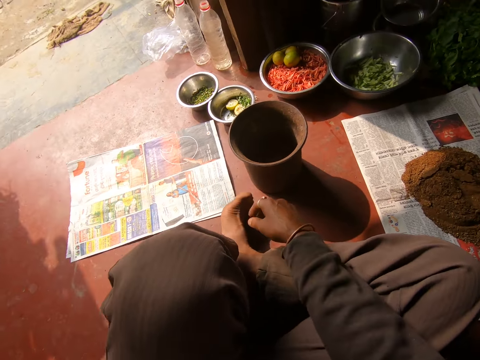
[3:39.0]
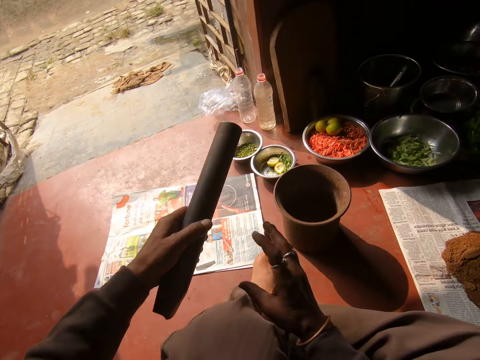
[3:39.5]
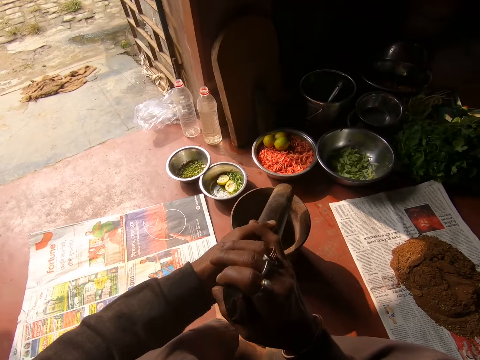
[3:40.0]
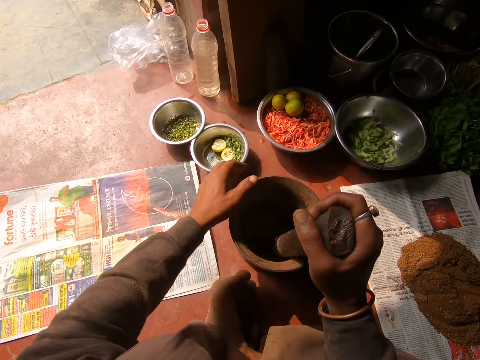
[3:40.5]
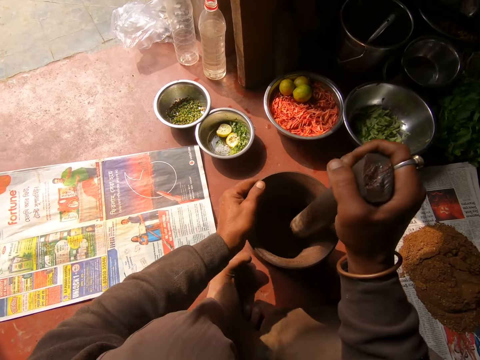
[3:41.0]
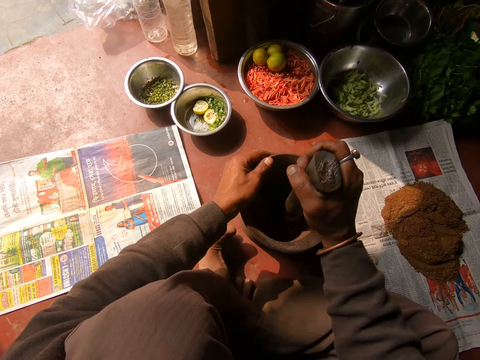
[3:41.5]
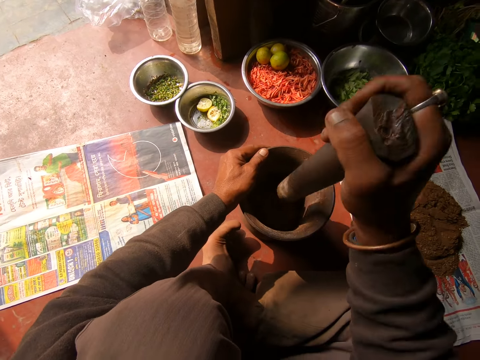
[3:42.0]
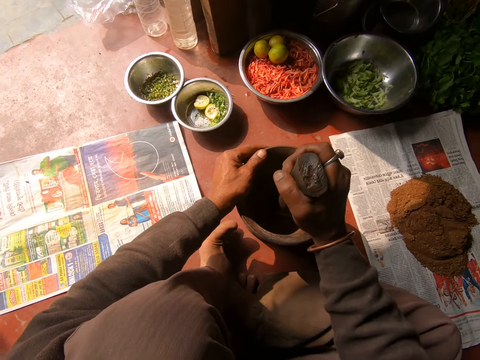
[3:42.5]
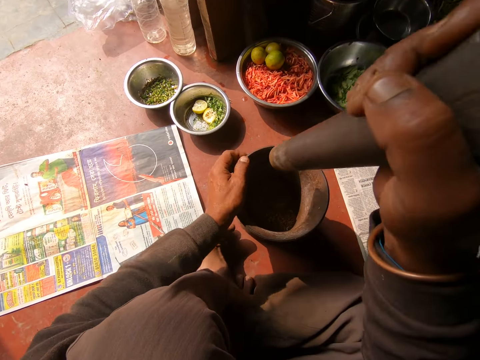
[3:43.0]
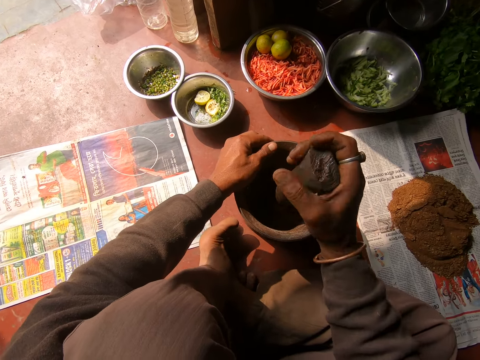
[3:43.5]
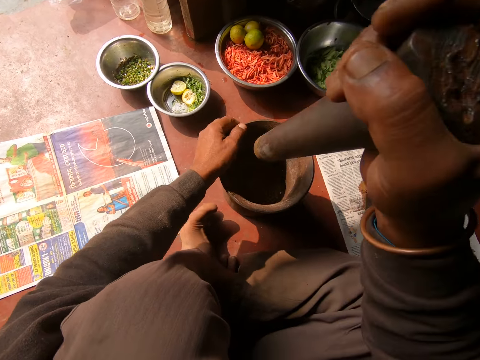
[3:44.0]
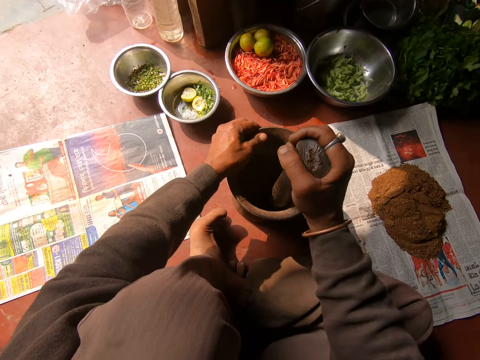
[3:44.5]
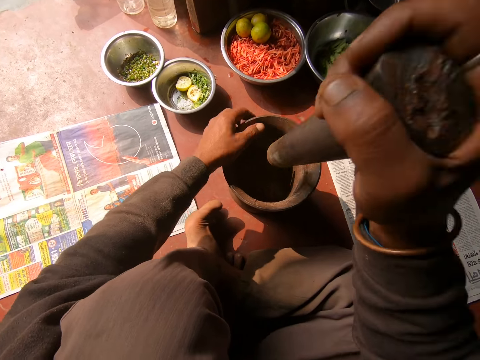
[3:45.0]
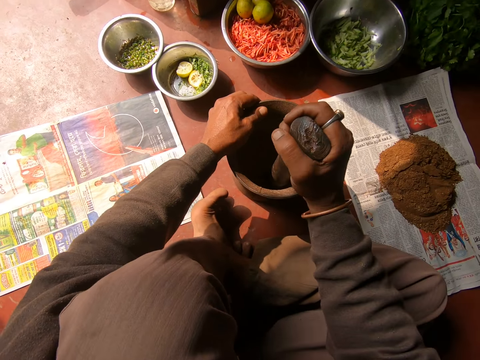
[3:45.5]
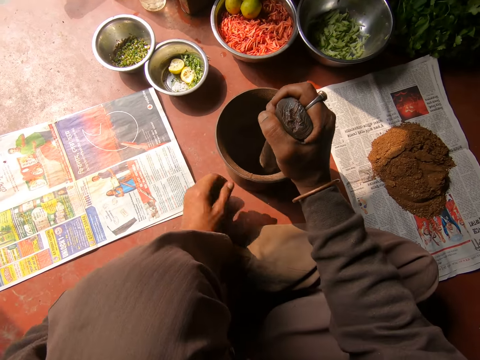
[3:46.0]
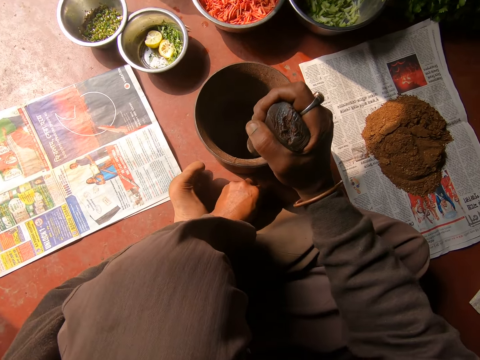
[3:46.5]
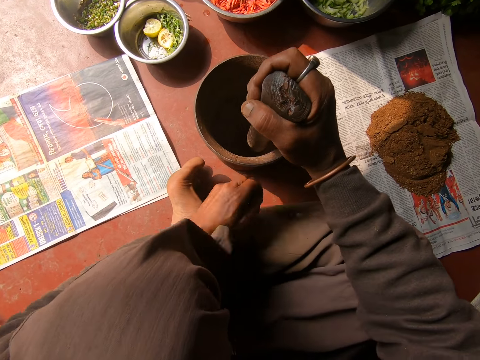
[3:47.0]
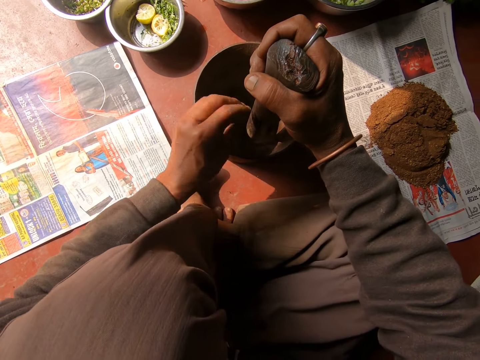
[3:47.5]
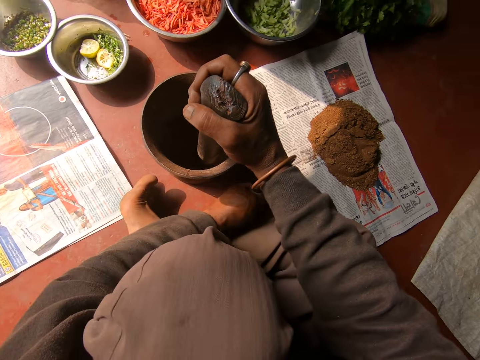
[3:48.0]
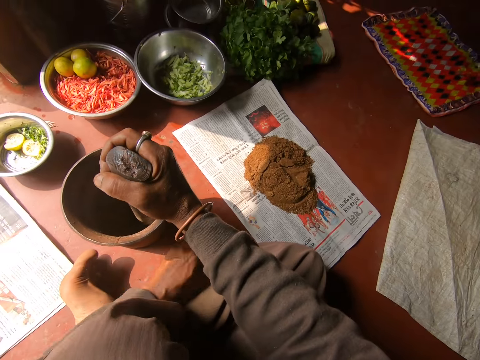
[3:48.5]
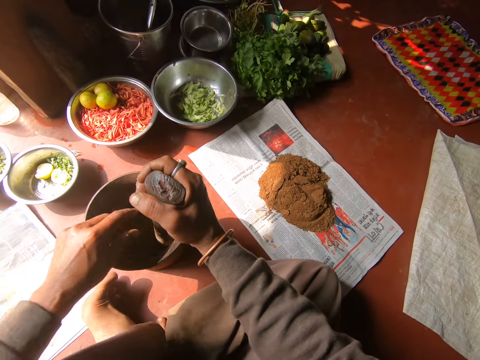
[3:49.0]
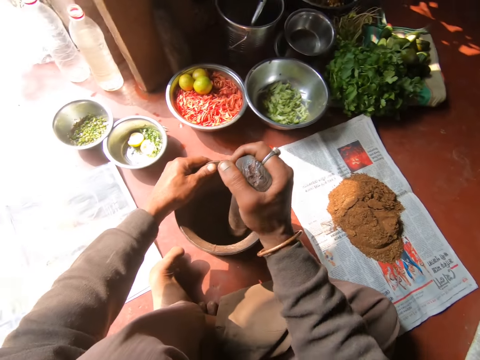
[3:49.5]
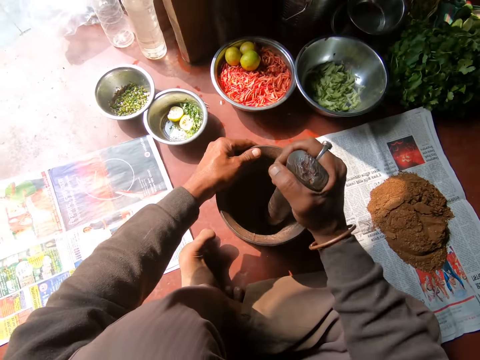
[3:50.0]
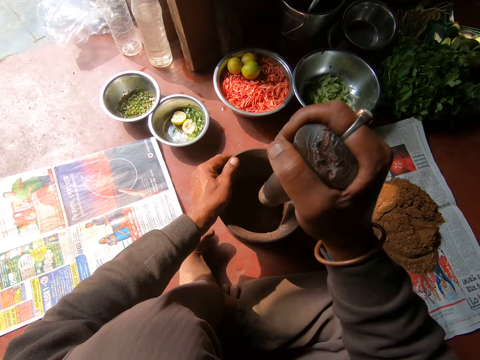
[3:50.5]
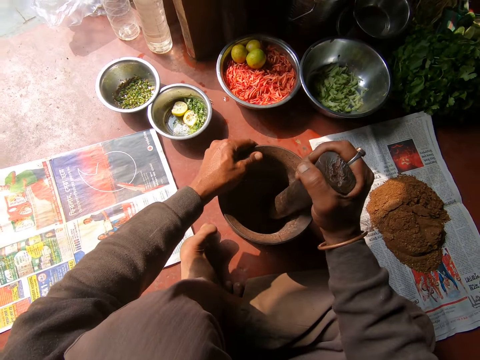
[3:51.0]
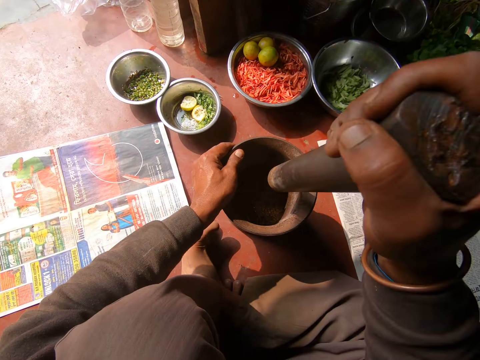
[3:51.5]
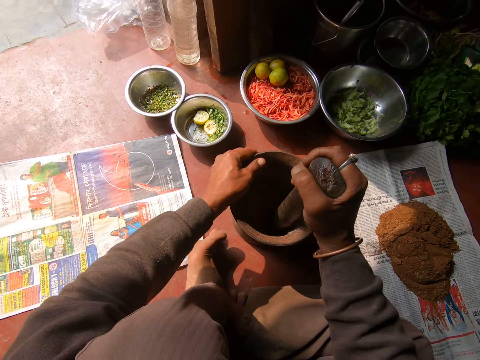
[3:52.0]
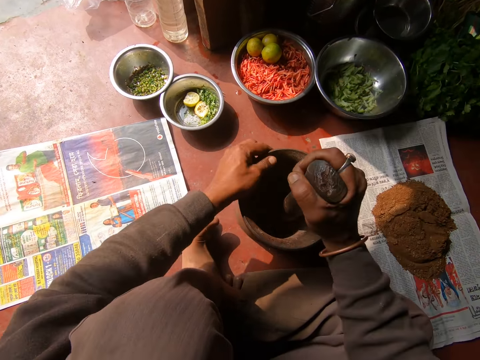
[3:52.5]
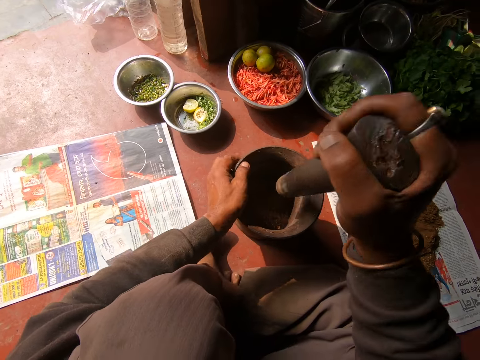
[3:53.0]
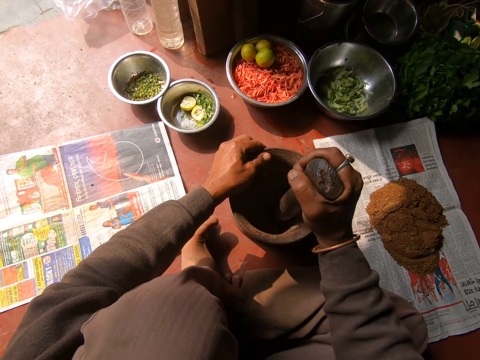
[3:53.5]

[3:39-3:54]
The camera wearer picks the pestle or metal rod from the floor with his left hand. He passes the pestle from his left hand to his right hand. He puts the metal rod inside the pot or mortar. He turns the mortar with his left hand and pounds the mixture in the mortar with the pestle in his right hand. He picks a grain from the floor with his left hand and throws the grain into the mortar with his left hand. He picks a grain from the floor with his left hand and throws the grain into the mortar with his left hand. He pounds the mixture in the mortar with the pestle in his right hand and turns the mortar with his left hand.

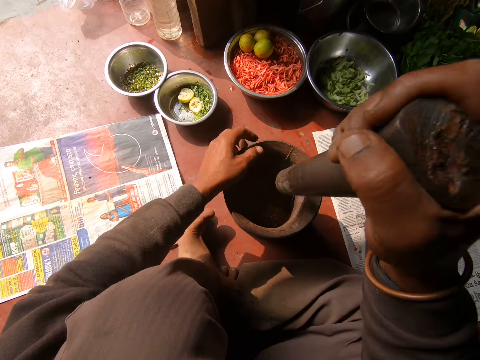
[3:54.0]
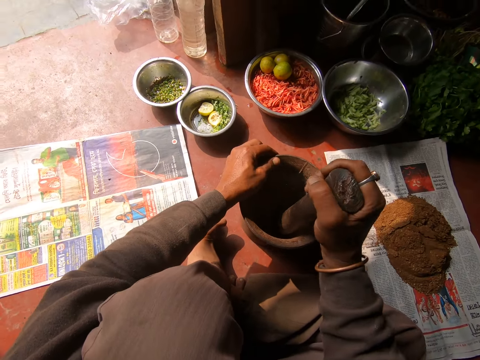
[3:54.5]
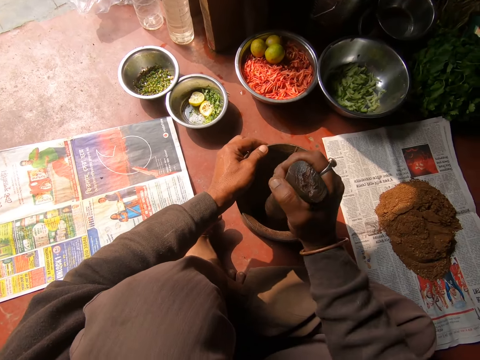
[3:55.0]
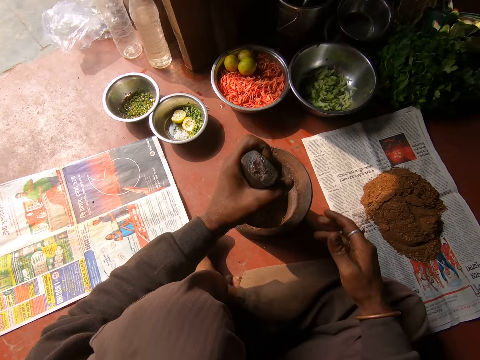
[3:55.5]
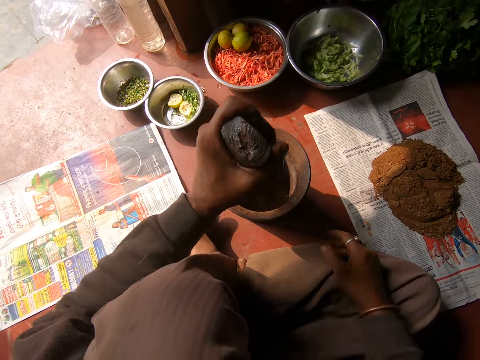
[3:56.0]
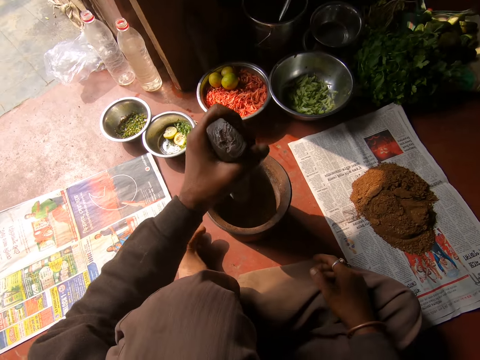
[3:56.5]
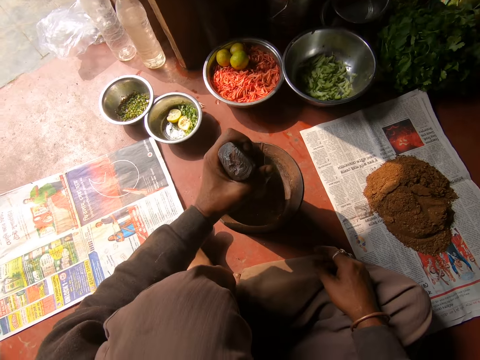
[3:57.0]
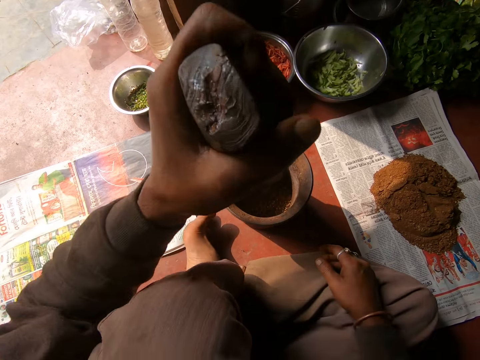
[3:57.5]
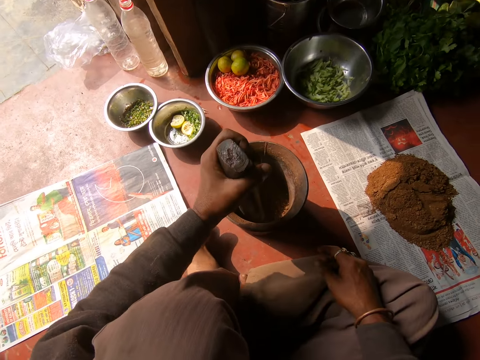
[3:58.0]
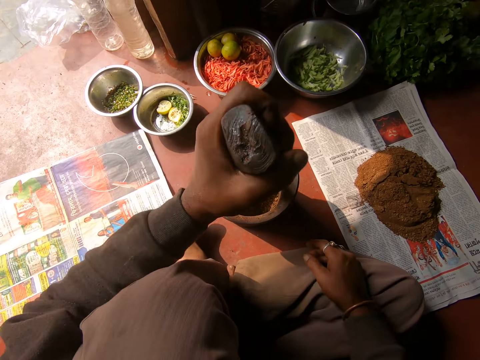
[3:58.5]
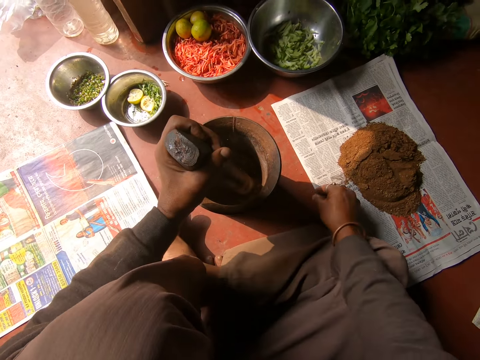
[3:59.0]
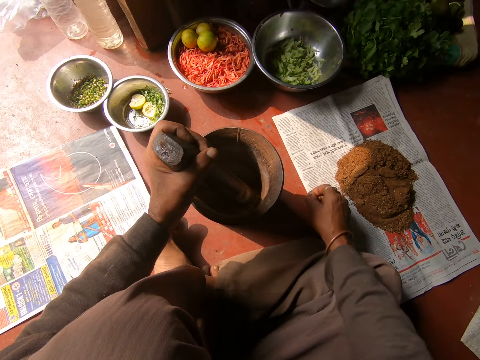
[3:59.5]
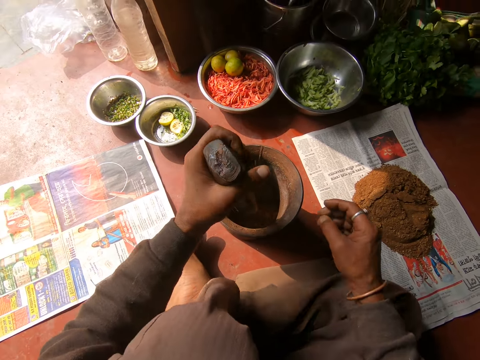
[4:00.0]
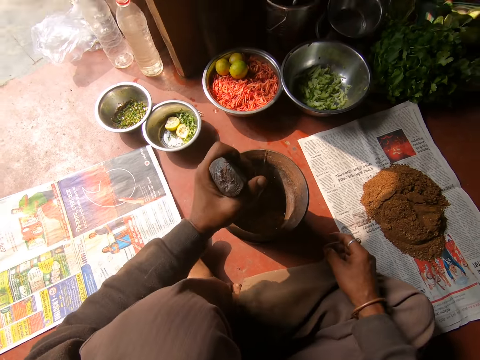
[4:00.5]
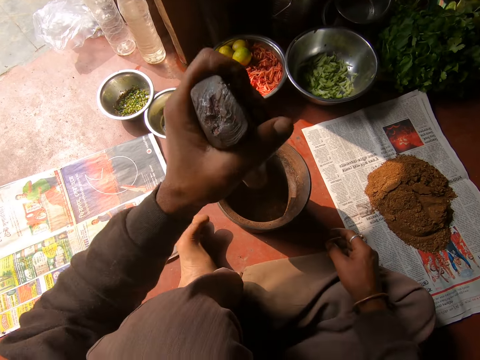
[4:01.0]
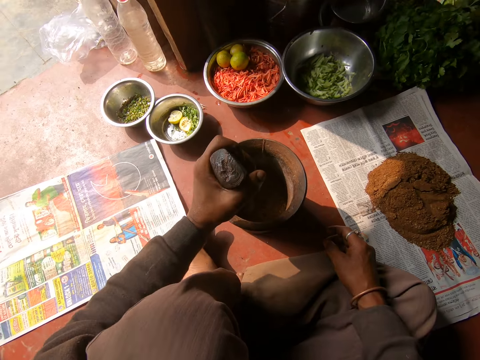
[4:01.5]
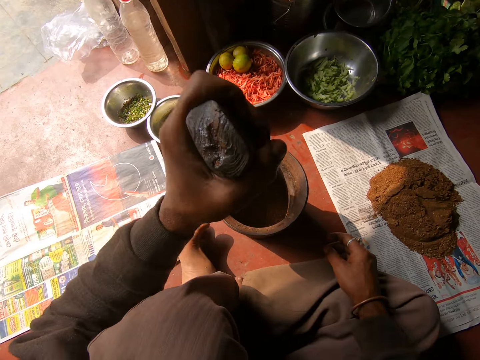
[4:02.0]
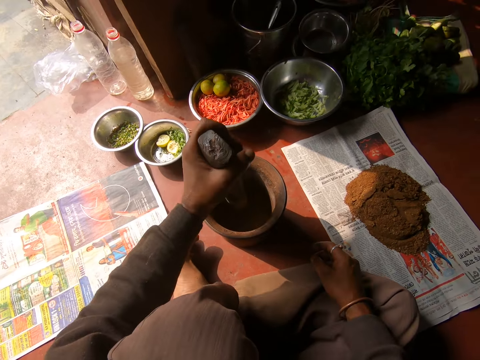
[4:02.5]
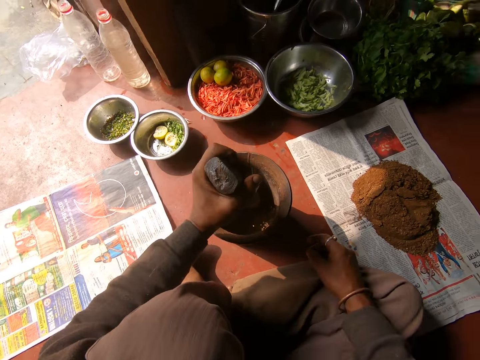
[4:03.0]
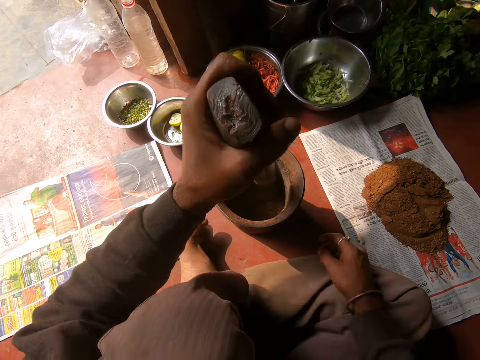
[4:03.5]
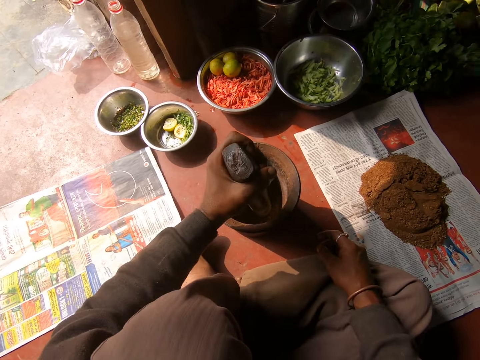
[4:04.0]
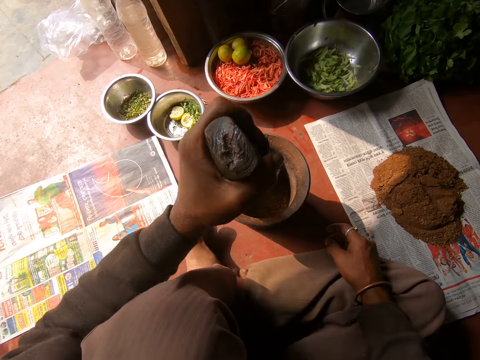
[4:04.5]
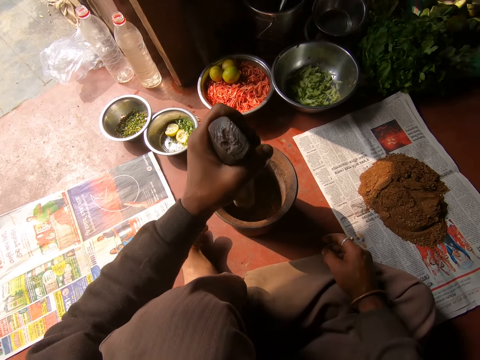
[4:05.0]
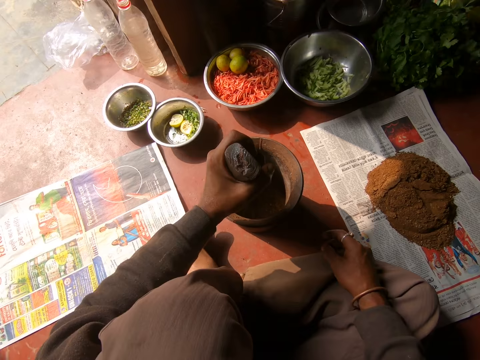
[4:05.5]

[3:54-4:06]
The camera wearer exchanges the metal rod or pestle to the left hand. He pounds the grains in the mortar or pot with the pestle in his left hand. He picks a grain from the floor with his right hand. He picks something in the pot. He throws the grain into the mortar with his right hand. He pounds the grains in the mortar with the pestle in his left hand.
